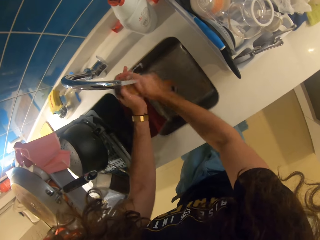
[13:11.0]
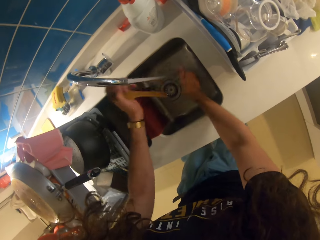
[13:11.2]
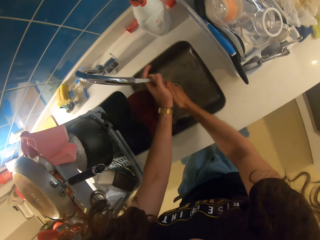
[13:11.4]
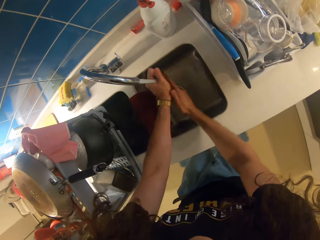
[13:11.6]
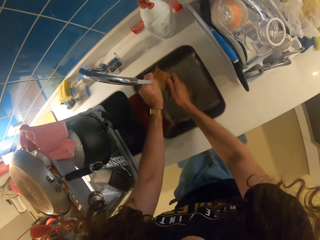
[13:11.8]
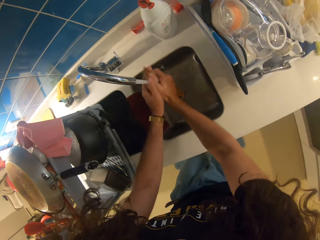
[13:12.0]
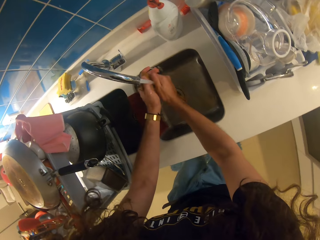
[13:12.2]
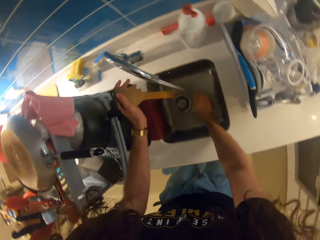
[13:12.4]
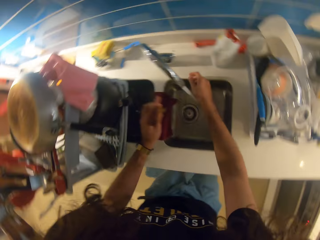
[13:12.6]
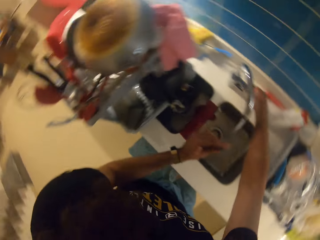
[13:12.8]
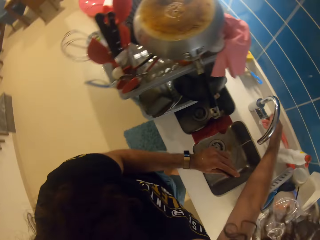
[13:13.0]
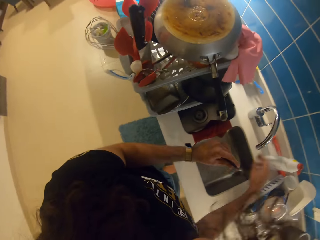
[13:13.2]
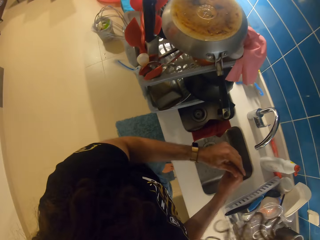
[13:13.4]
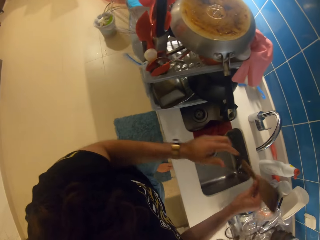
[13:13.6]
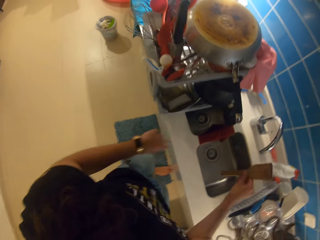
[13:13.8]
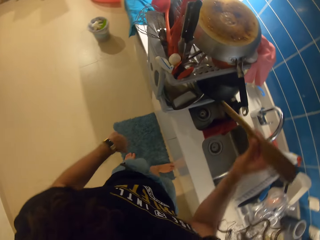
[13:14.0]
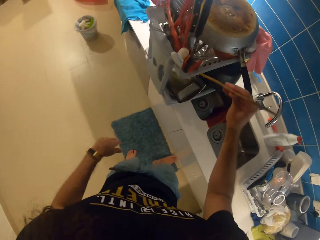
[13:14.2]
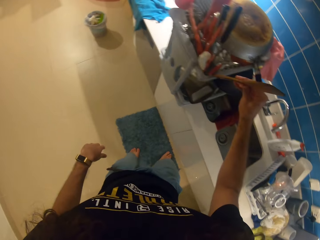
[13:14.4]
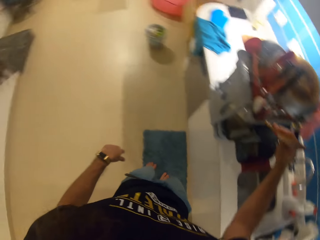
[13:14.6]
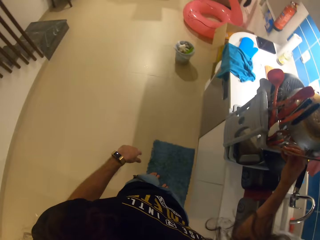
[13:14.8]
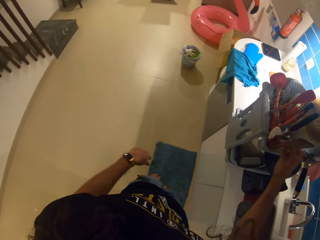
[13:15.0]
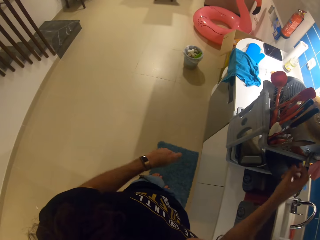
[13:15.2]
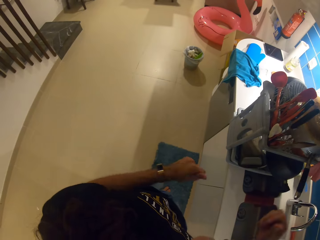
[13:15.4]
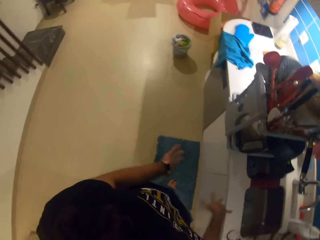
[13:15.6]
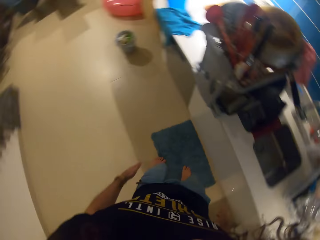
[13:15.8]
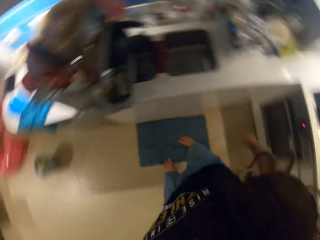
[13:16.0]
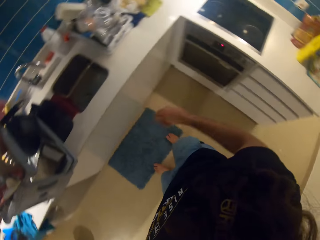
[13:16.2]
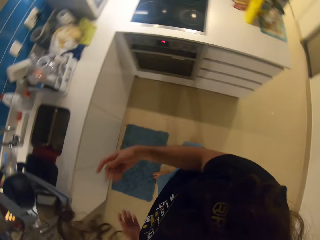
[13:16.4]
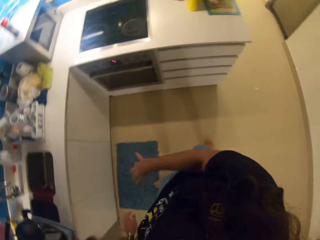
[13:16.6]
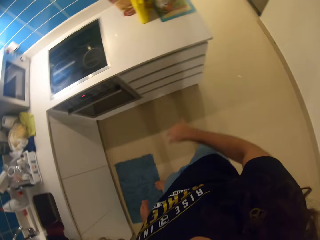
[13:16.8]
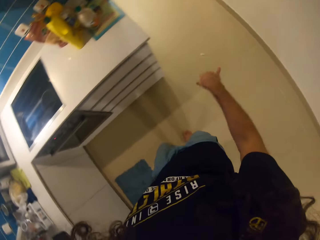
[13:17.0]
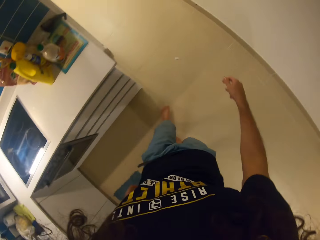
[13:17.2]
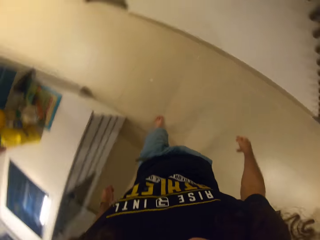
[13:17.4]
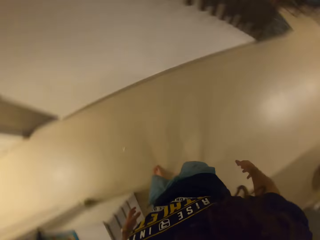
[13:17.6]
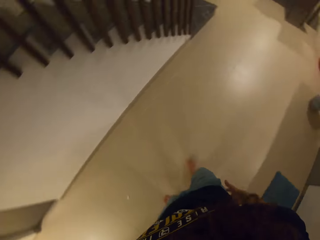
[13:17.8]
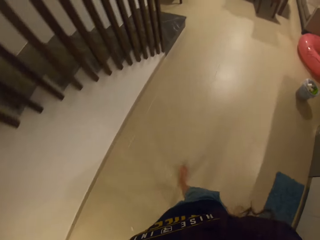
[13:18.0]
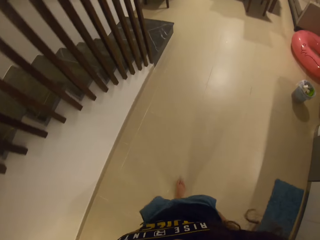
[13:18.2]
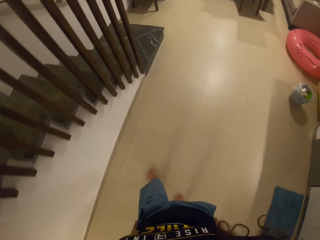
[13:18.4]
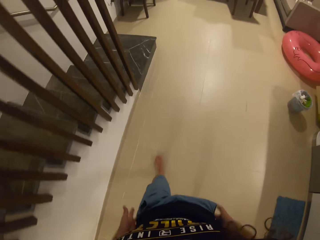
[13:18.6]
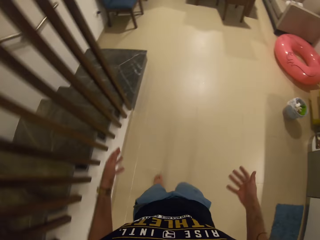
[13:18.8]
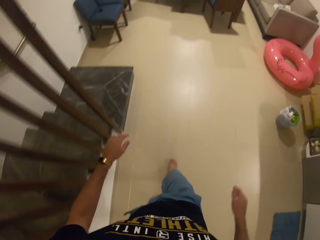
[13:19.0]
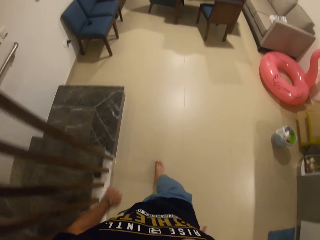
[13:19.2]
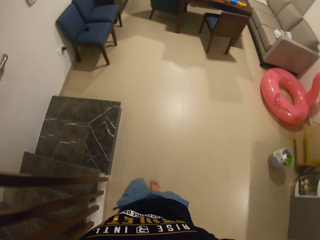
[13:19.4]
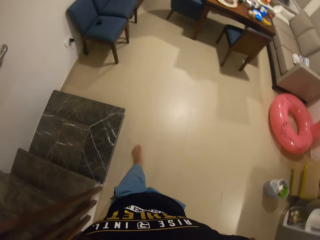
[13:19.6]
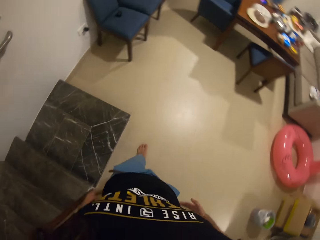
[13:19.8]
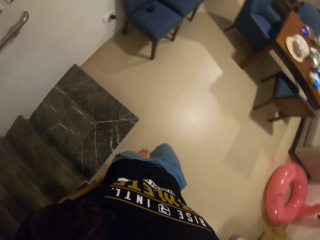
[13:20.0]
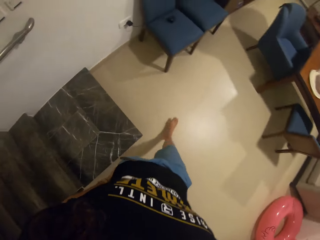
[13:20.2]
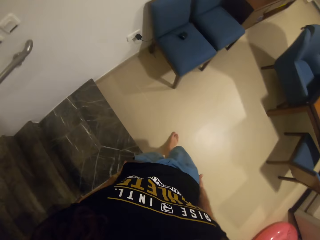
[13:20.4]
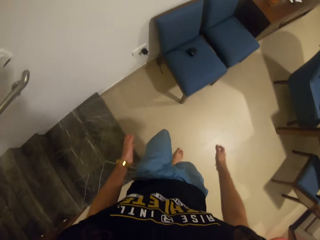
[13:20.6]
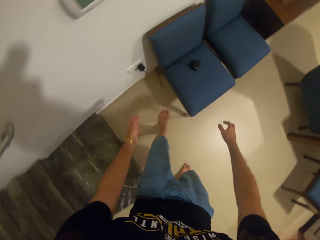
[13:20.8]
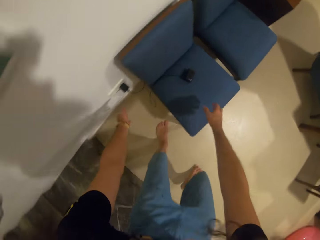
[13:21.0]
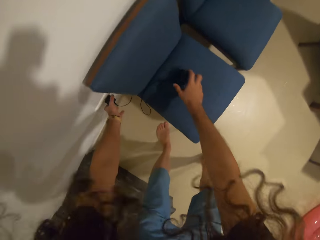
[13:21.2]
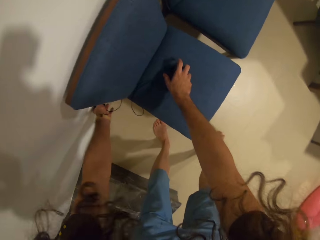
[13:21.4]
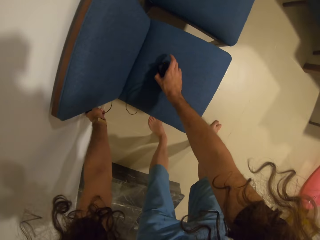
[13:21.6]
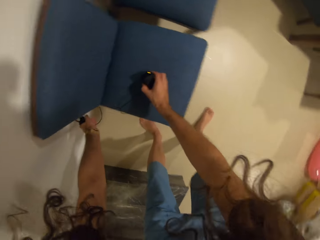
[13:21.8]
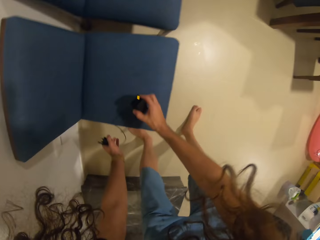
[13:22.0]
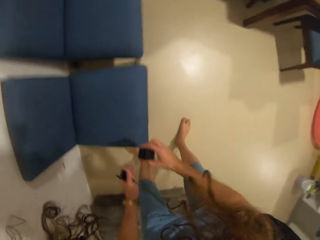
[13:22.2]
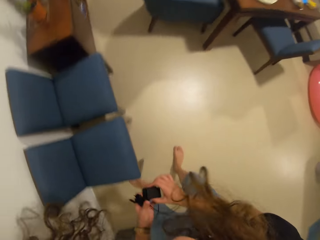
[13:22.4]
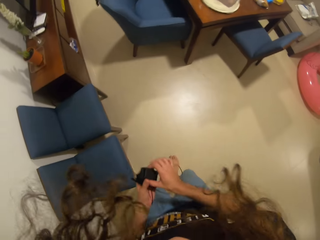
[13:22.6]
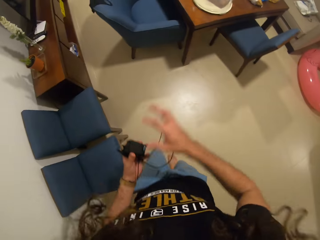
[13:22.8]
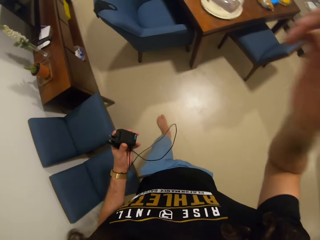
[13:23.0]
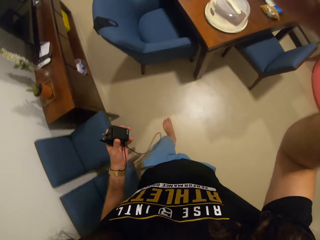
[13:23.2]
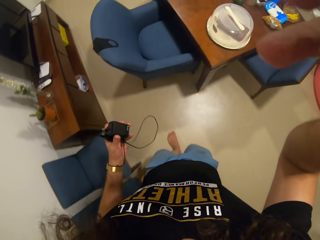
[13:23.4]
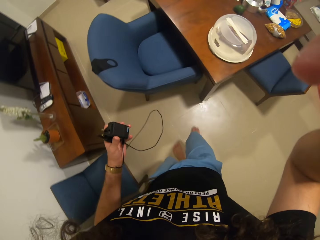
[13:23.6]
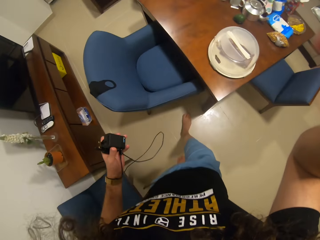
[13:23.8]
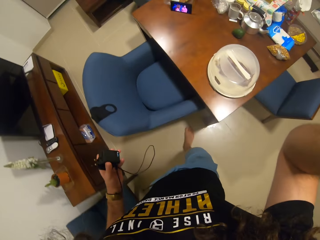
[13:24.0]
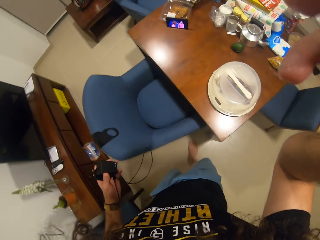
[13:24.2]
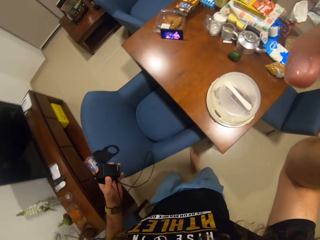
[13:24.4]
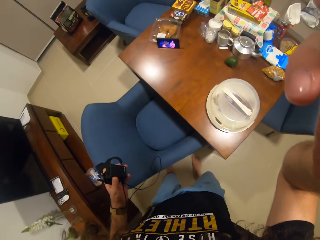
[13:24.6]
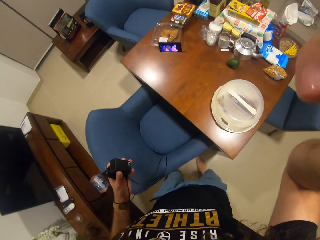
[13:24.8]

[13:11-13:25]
The camera wearer closes the tap with her right hand. She puts the cooking stick on the dish drier. She walks towards the chair. She removes her charger from the socket. She adjusts her camera.
